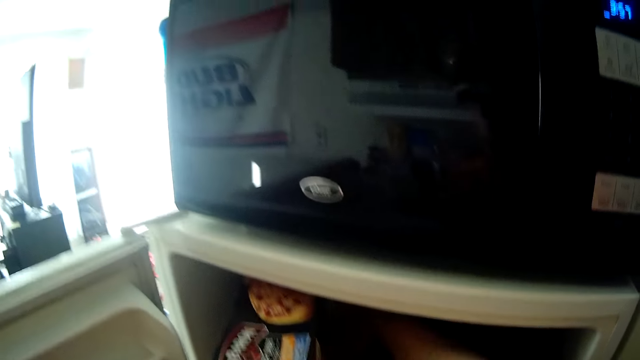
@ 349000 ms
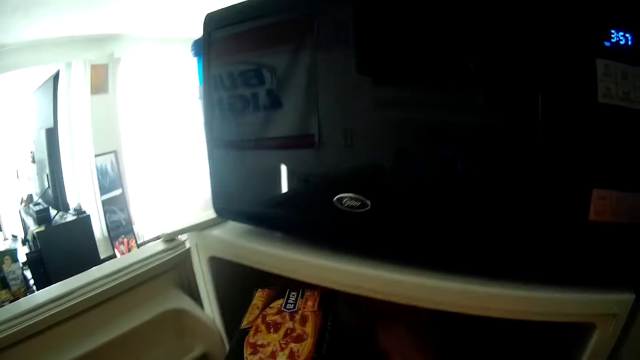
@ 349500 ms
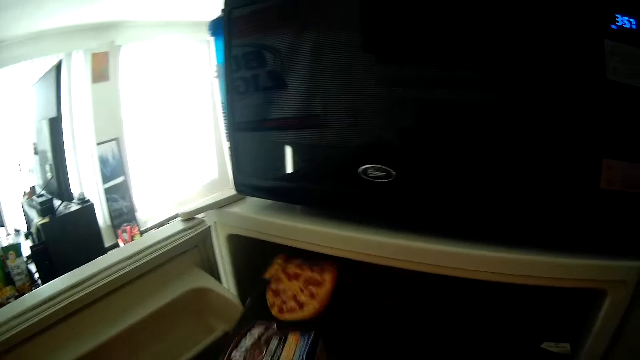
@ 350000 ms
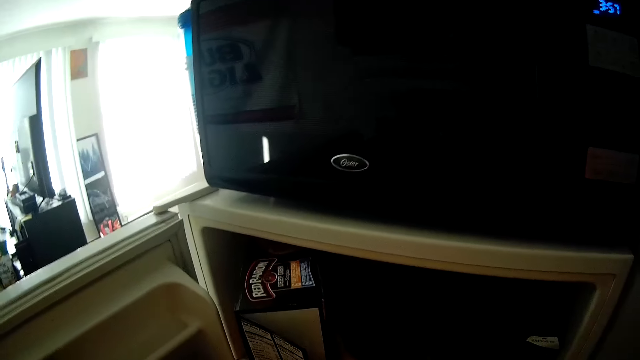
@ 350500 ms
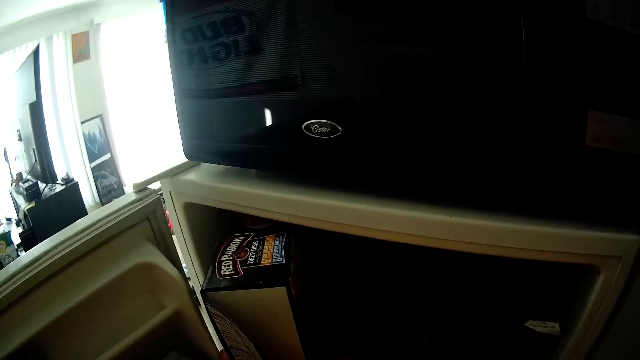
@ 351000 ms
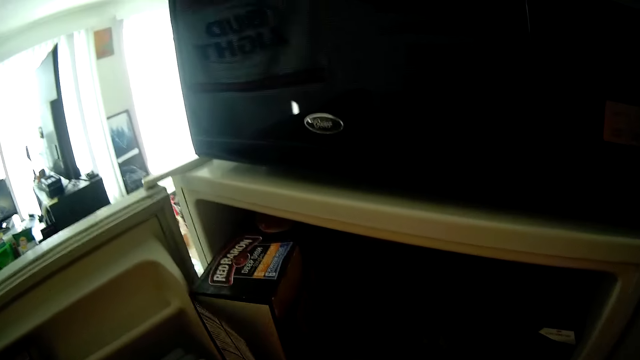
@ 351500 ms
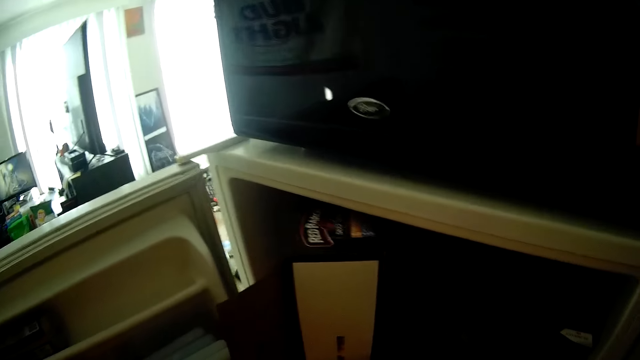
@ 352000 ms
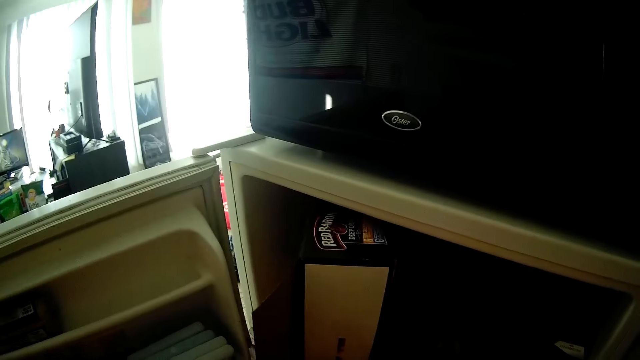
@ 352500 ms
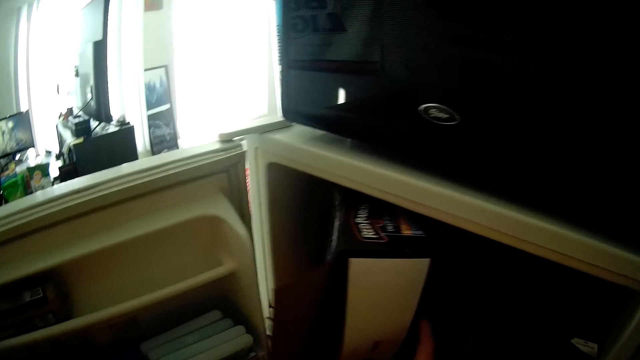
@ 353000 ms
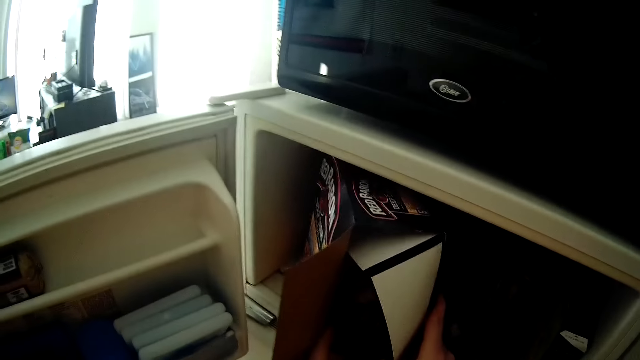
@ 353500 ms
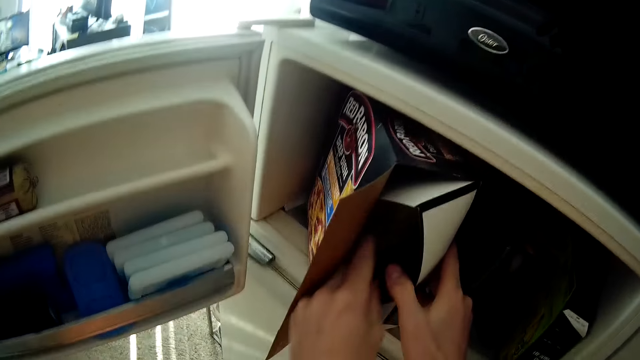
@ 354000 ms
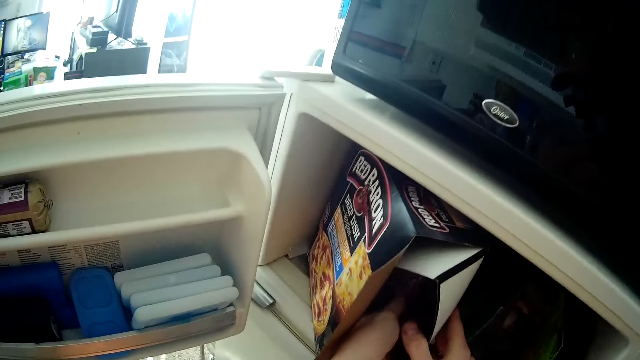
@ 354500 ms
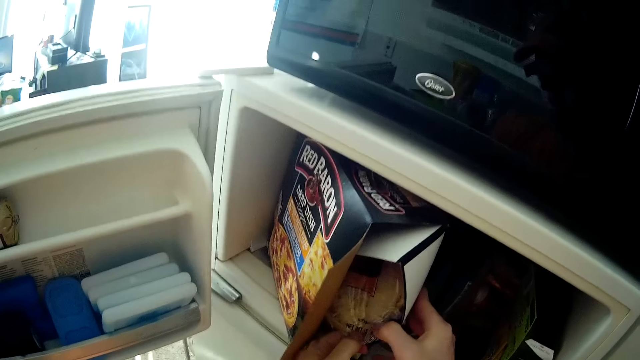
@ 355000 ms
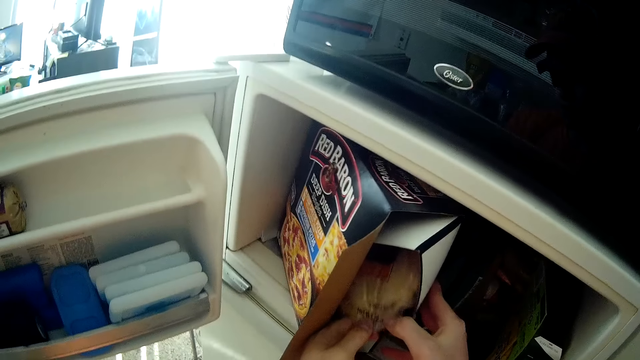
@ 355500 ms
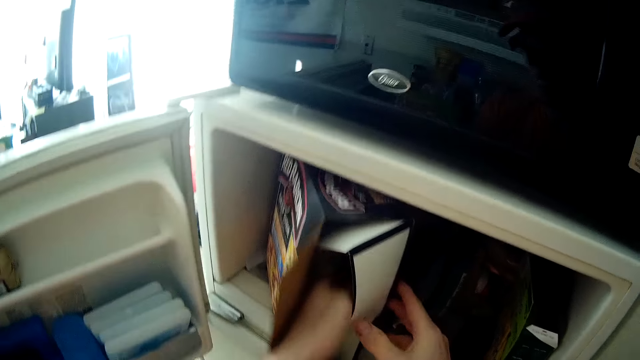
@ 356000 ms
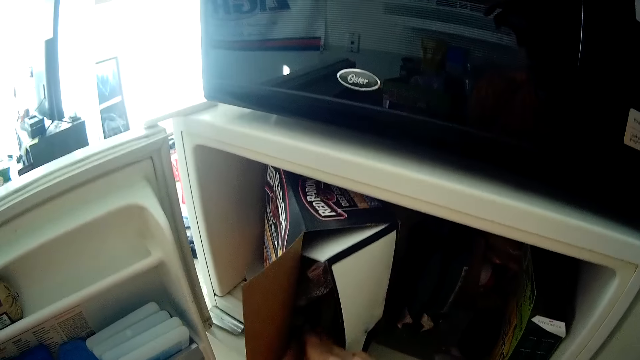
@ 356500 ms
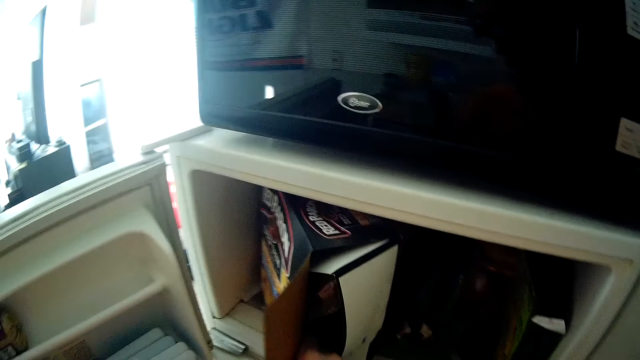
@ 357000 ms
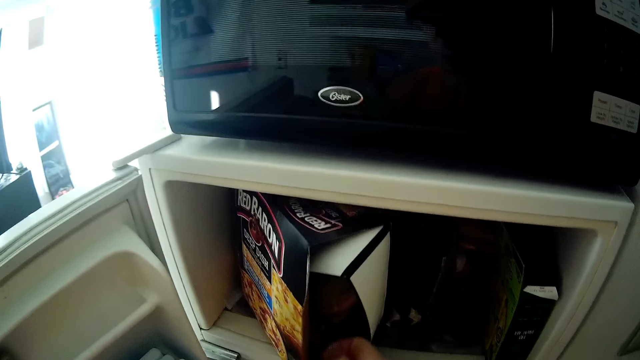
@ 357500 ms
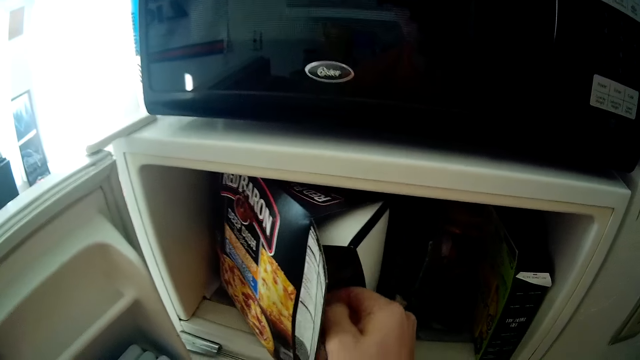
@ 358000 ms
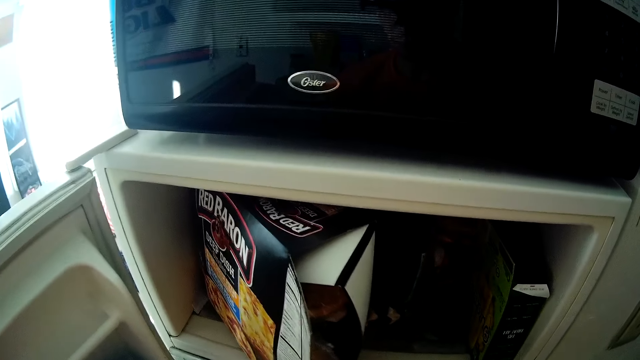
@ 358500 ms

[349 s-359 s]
The camera wearer opens the carton of pizza. They take out a pack of pizza from the carton.

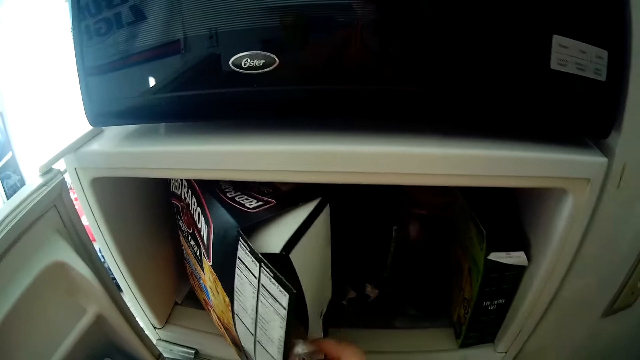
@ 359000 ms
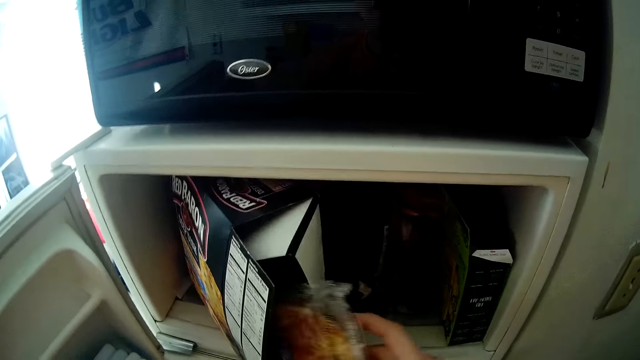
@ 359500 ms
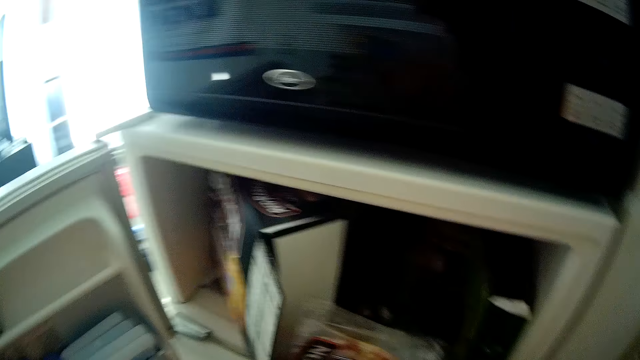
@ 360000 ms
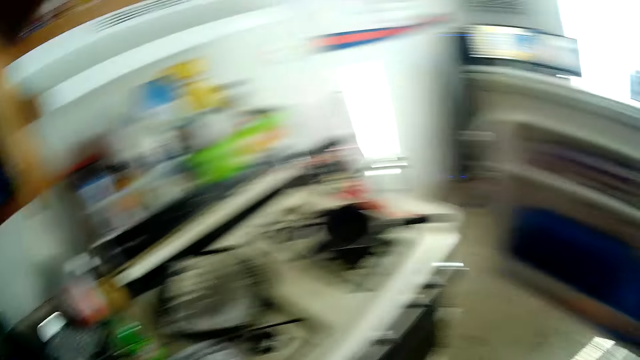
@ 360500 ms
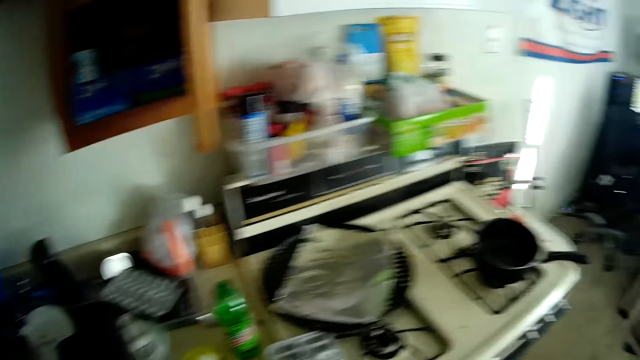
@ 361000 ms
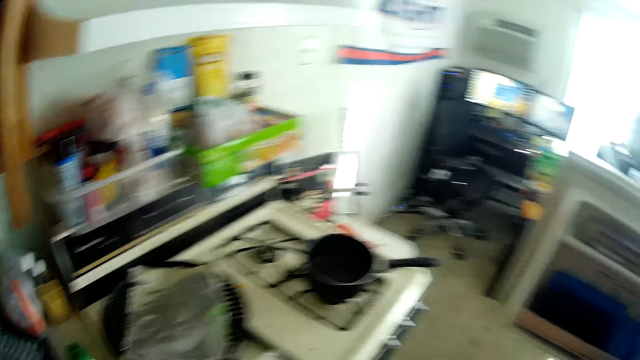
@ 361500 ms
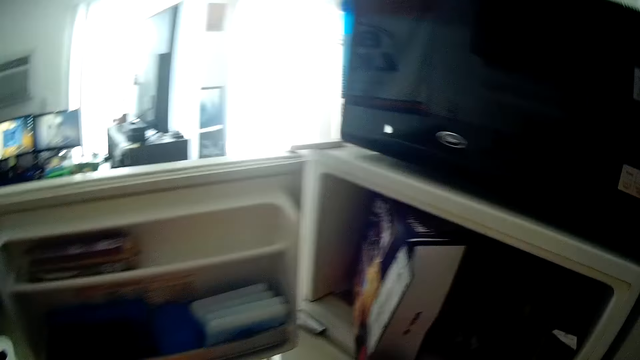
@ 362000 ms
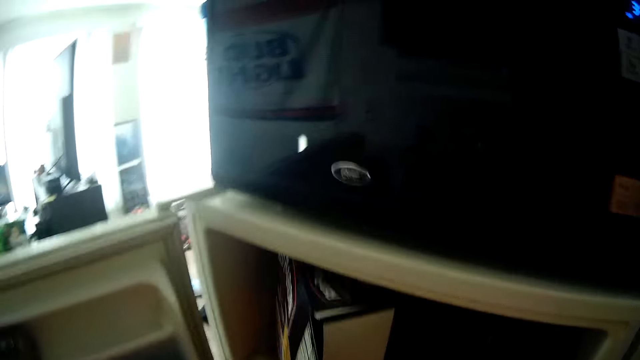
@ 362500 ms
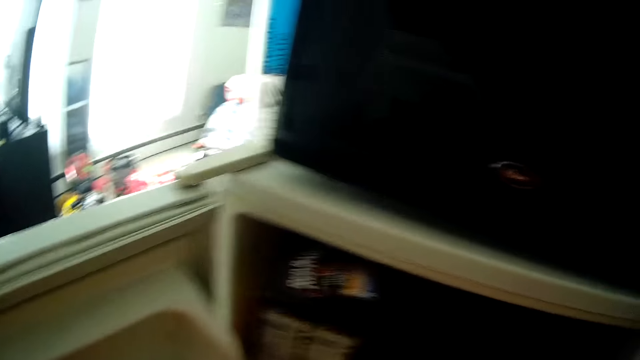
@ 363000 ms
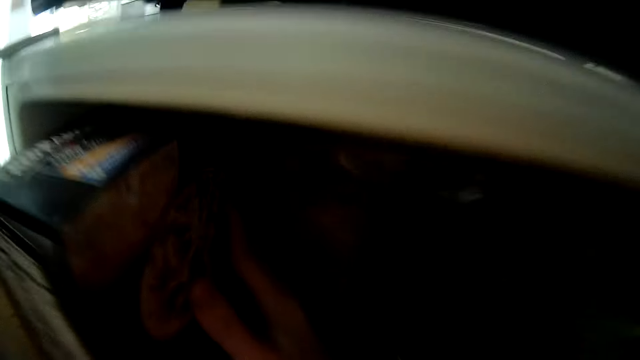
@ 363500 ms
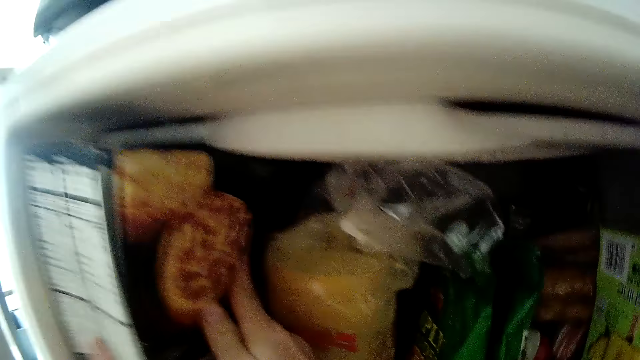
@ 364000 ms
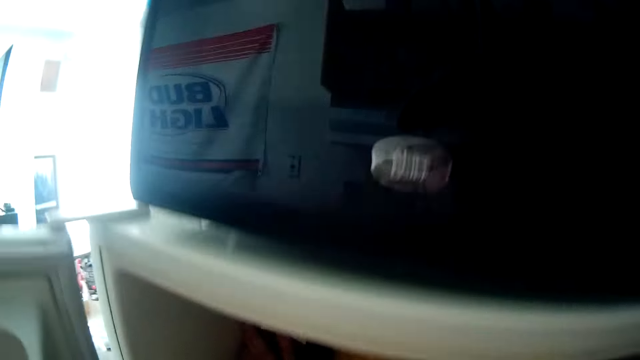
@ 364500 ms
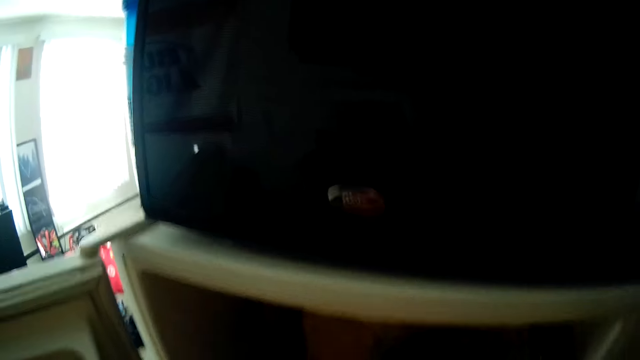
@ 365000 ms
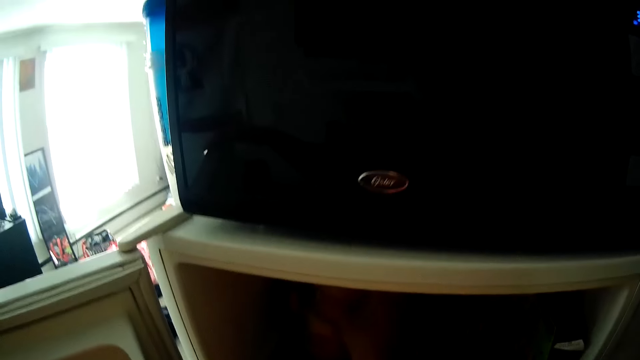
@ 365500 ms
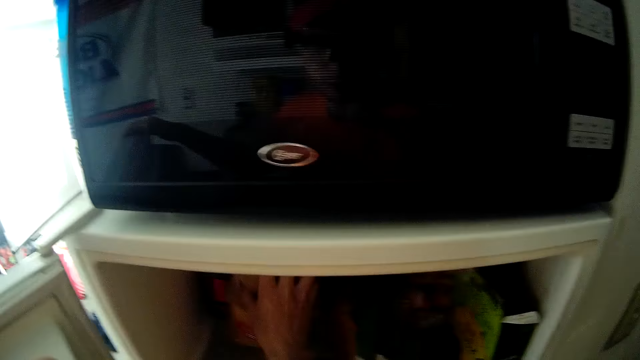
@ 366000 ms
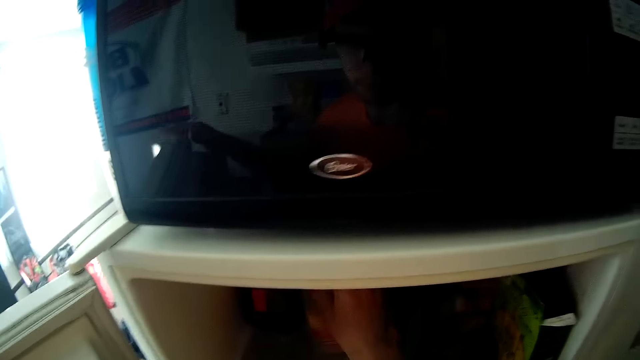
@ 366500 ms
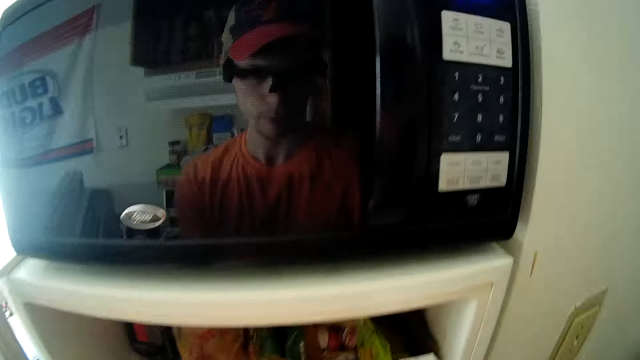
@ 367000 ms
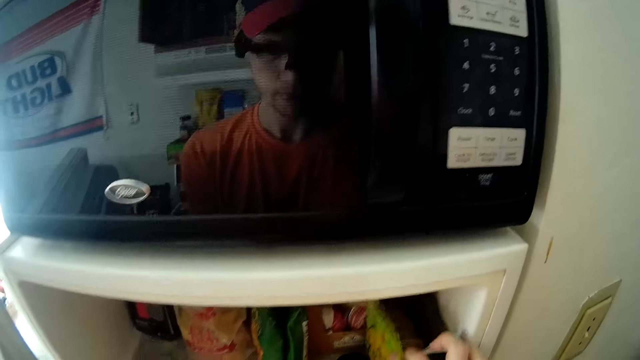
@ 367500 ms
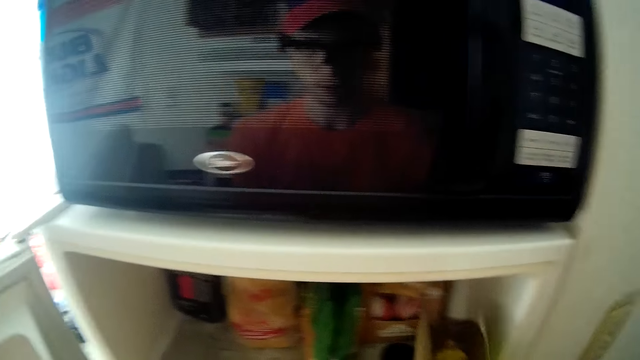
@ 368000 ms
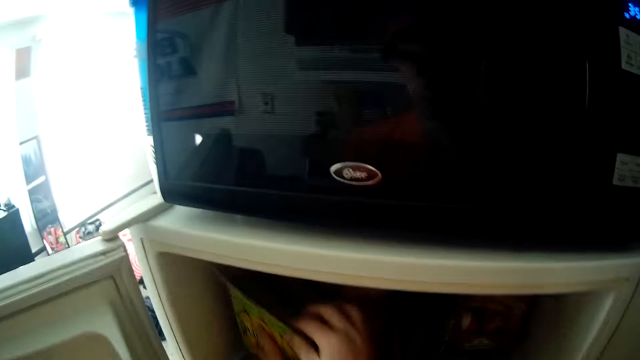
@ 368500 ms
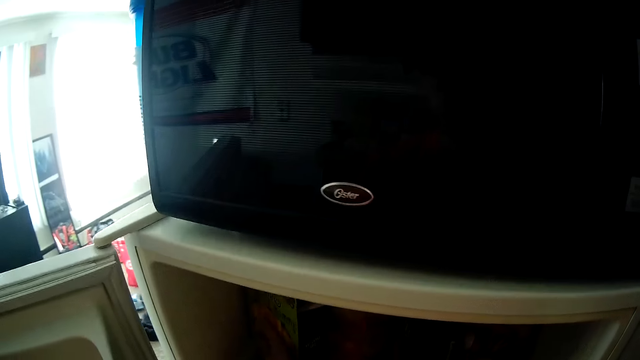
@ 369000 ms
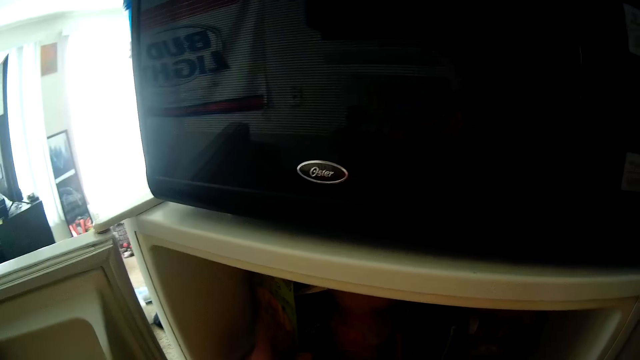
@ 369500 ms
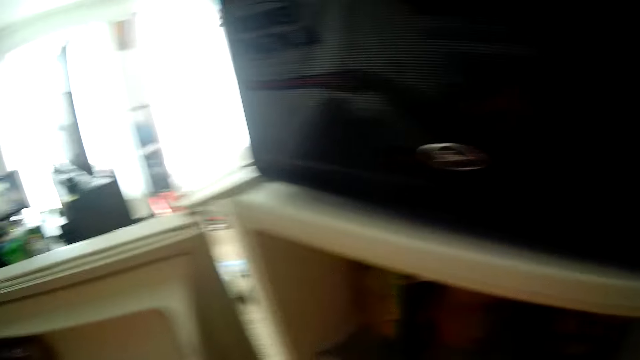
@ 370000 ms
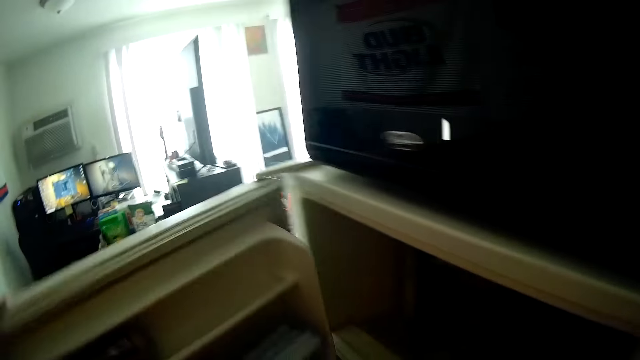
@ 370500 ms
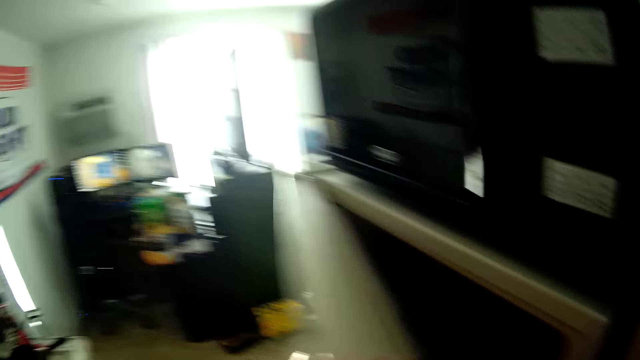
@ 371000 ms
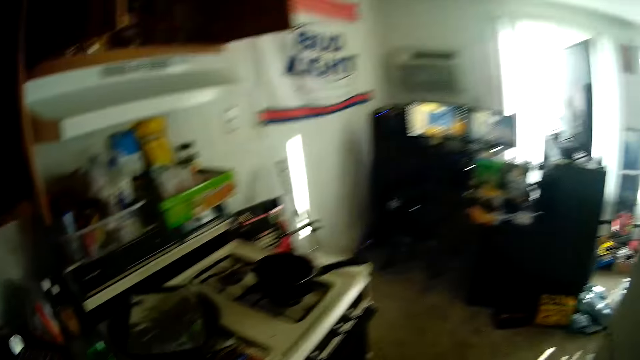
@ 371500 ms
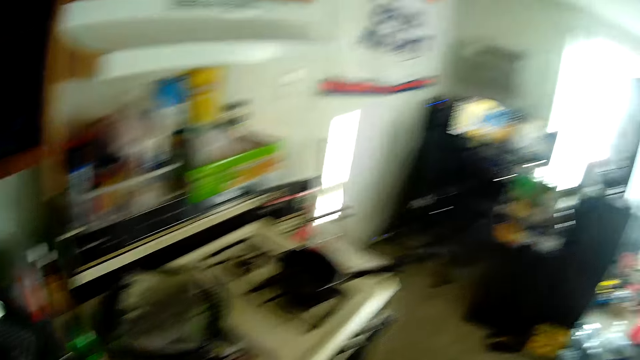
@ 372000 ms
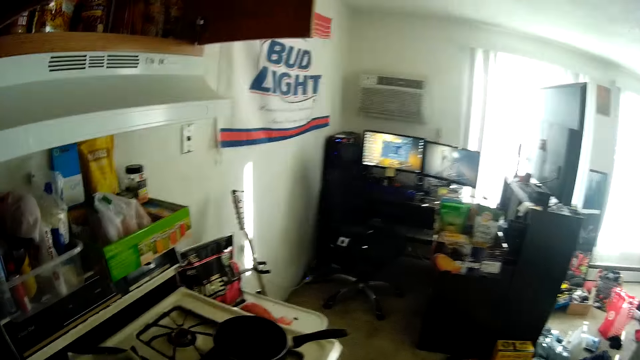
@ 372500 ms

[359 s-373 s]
The camera wearer walks. He closes the carton of pizza. He pushes the carton of pizza back into the freezer. He moves the pack in the freezer with his right hand. He closes the freezer.
